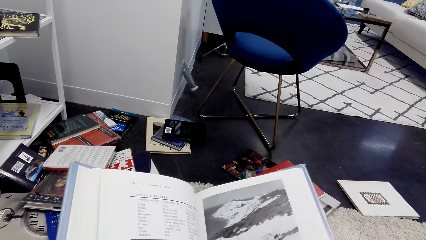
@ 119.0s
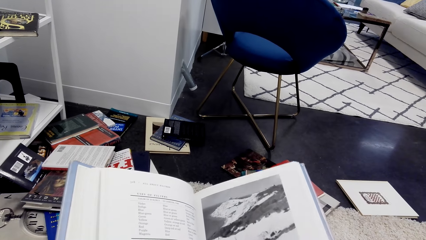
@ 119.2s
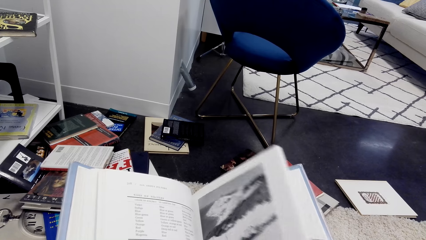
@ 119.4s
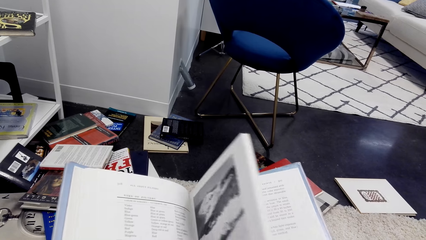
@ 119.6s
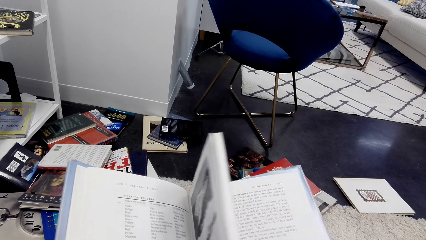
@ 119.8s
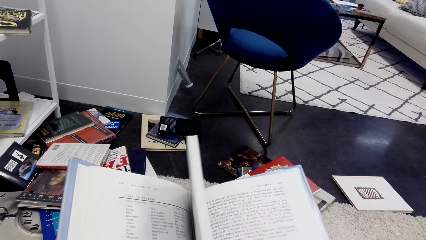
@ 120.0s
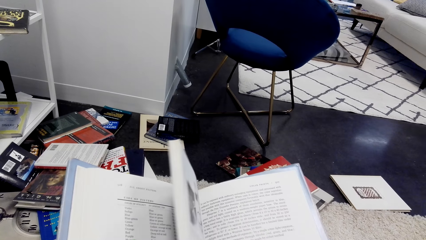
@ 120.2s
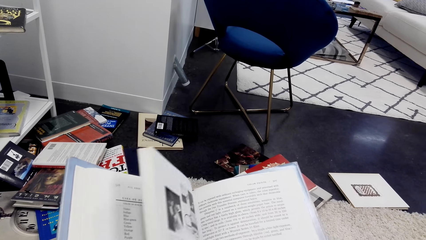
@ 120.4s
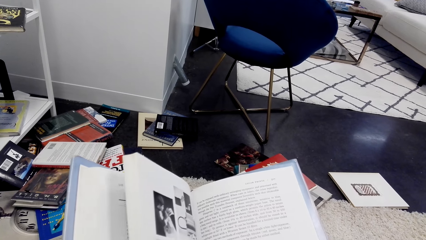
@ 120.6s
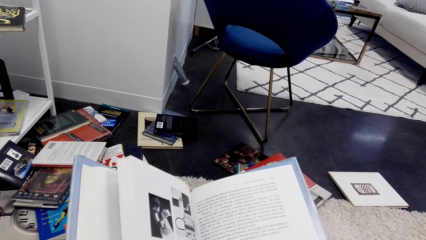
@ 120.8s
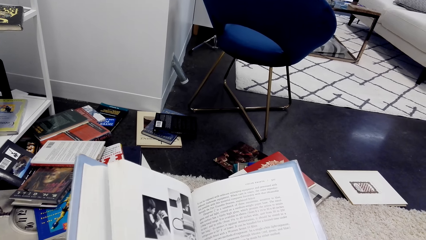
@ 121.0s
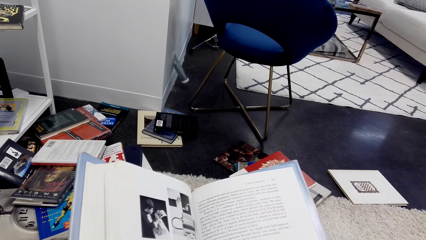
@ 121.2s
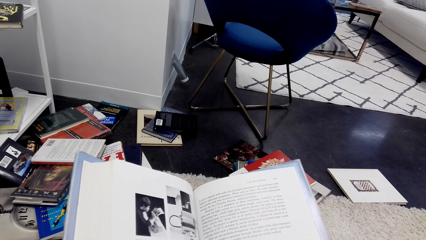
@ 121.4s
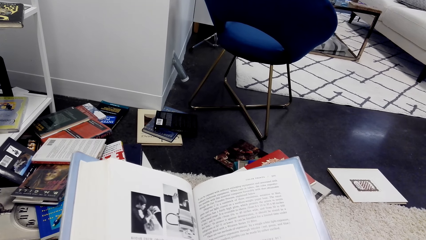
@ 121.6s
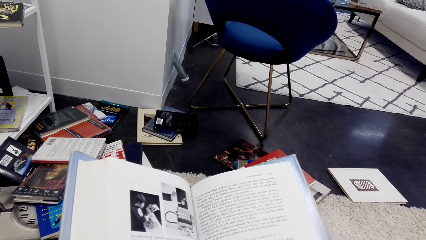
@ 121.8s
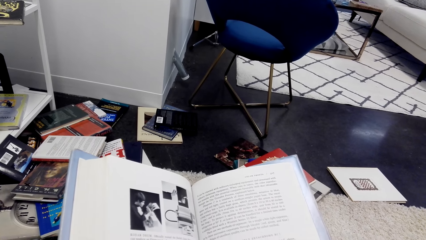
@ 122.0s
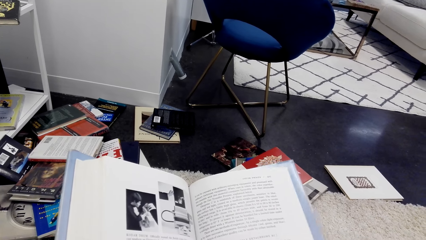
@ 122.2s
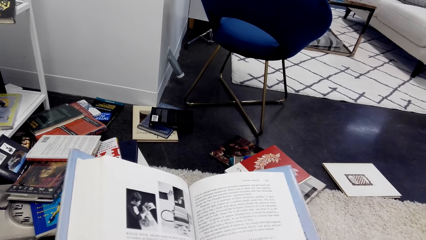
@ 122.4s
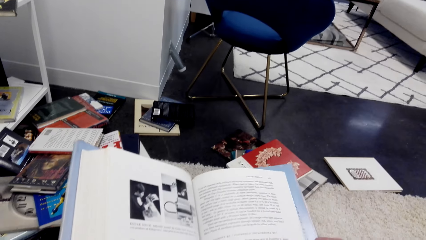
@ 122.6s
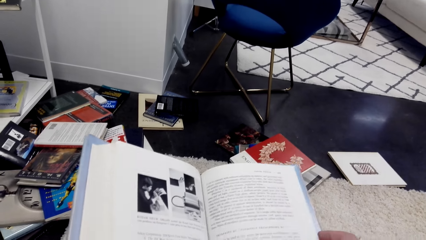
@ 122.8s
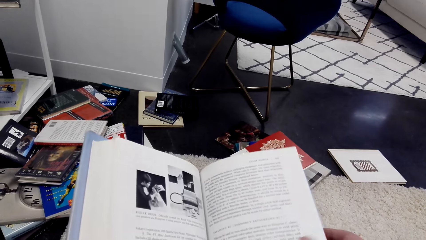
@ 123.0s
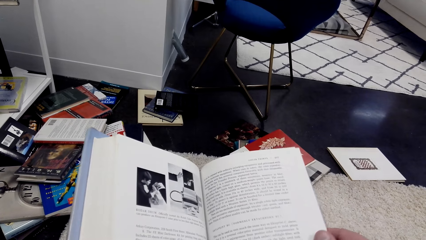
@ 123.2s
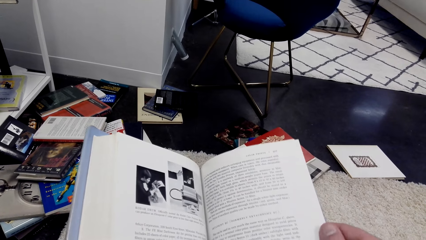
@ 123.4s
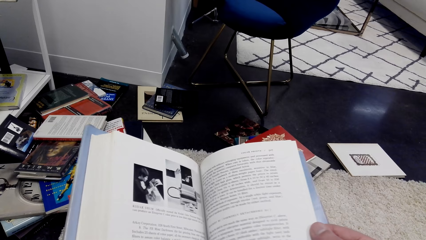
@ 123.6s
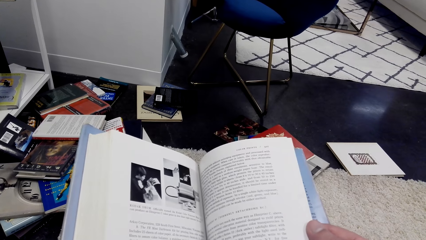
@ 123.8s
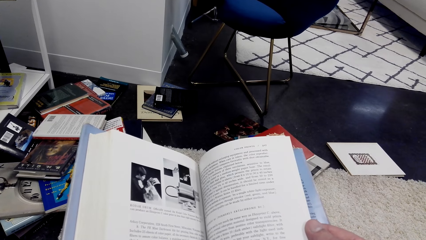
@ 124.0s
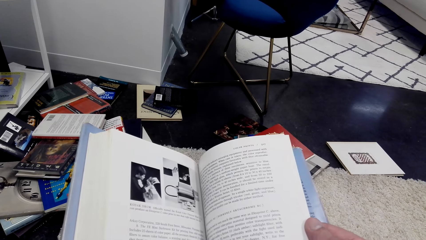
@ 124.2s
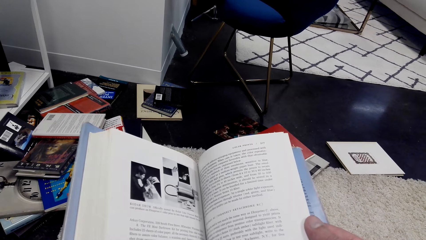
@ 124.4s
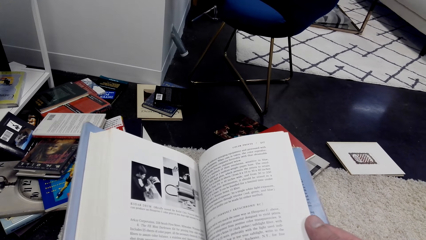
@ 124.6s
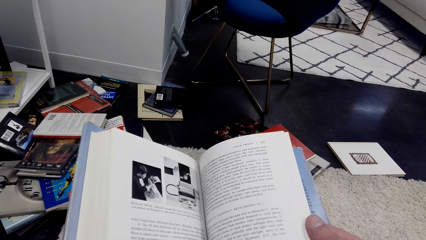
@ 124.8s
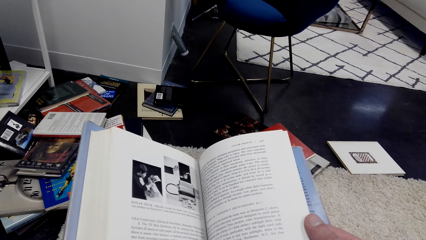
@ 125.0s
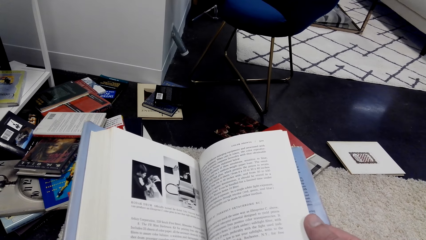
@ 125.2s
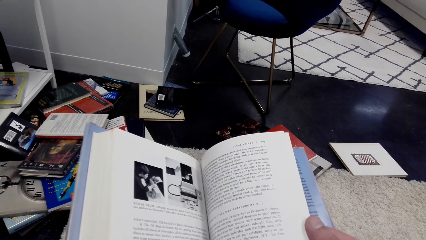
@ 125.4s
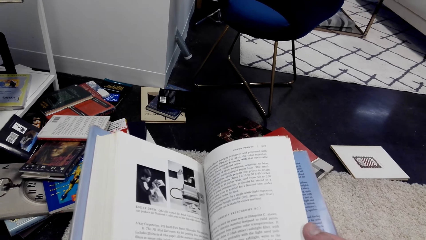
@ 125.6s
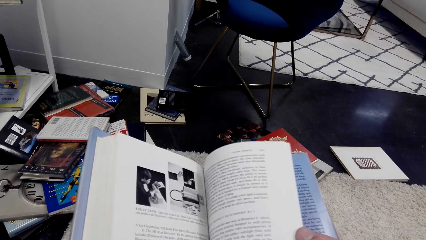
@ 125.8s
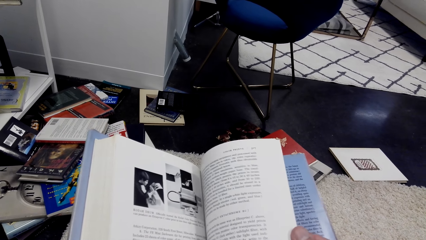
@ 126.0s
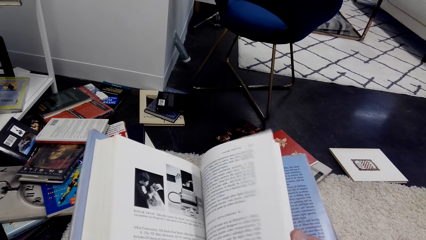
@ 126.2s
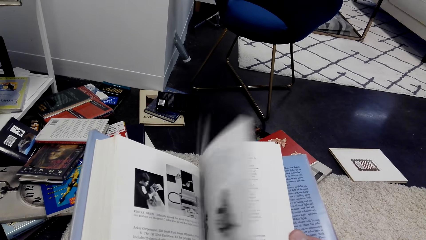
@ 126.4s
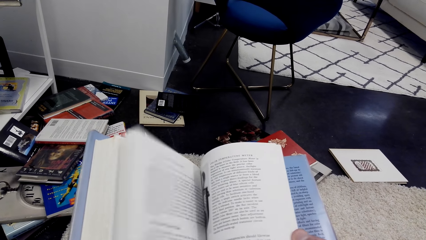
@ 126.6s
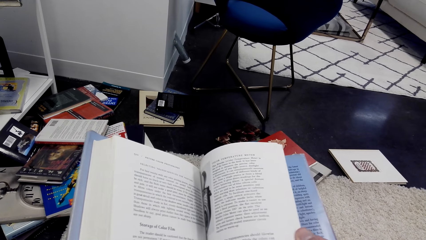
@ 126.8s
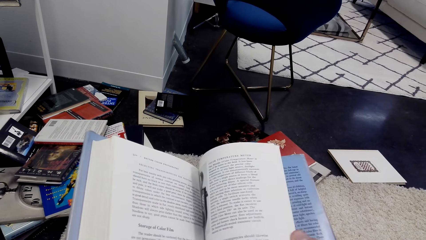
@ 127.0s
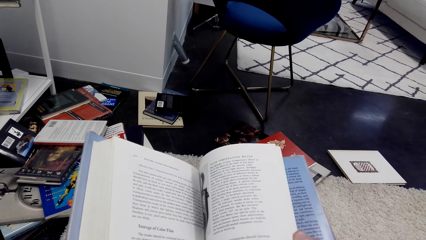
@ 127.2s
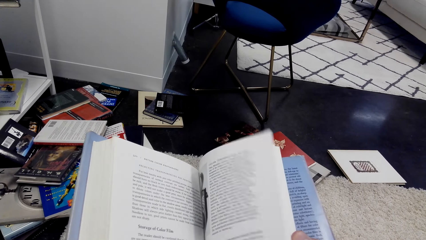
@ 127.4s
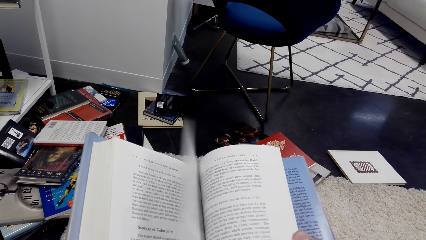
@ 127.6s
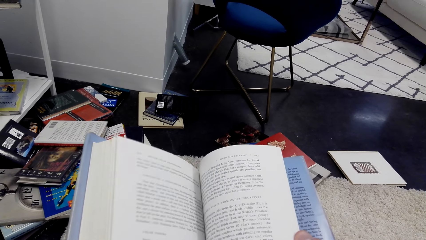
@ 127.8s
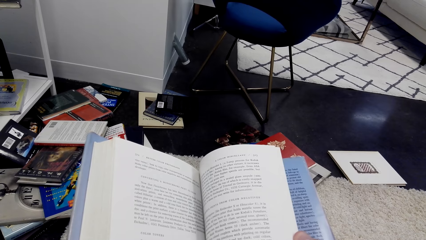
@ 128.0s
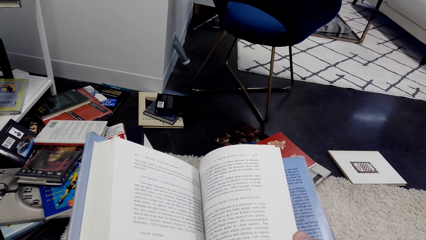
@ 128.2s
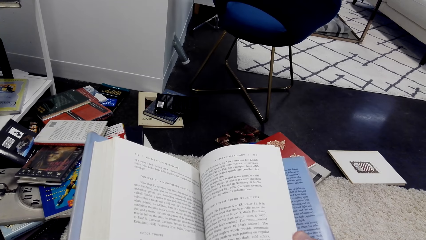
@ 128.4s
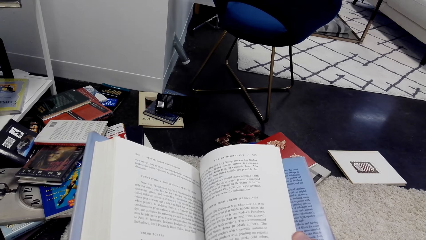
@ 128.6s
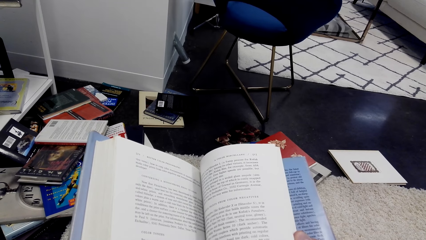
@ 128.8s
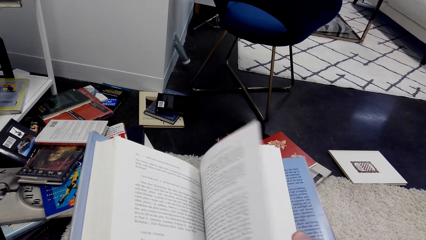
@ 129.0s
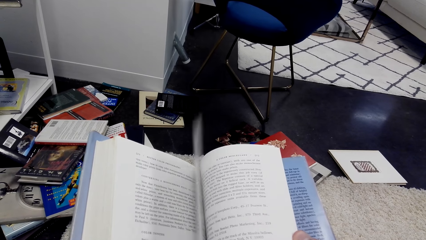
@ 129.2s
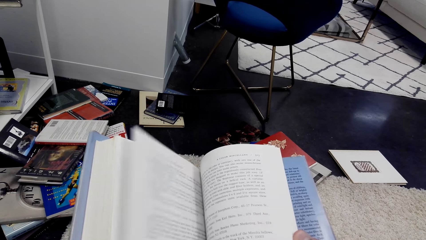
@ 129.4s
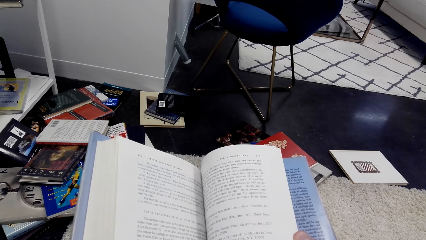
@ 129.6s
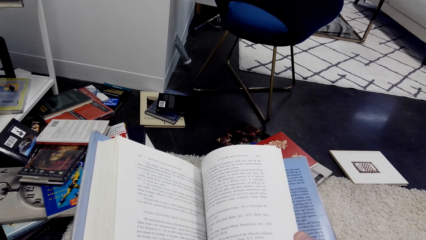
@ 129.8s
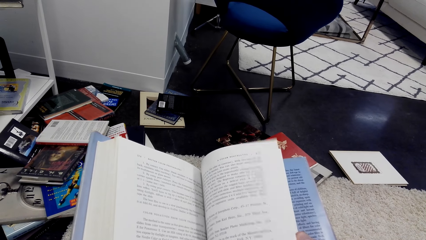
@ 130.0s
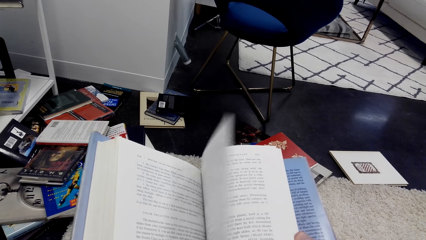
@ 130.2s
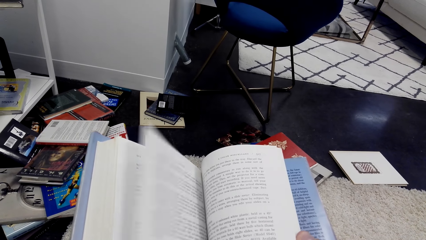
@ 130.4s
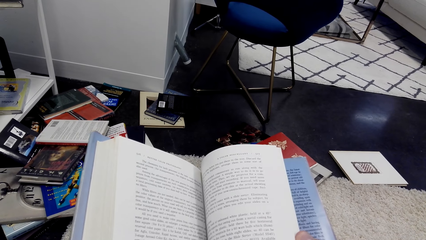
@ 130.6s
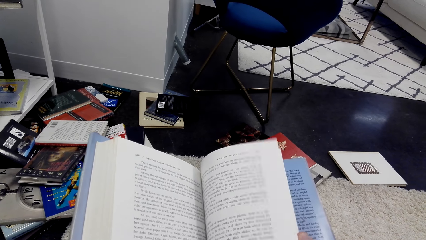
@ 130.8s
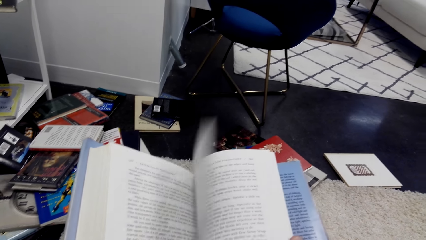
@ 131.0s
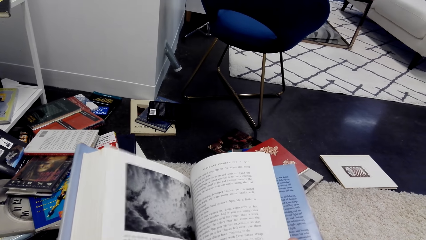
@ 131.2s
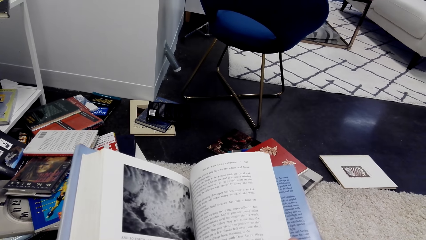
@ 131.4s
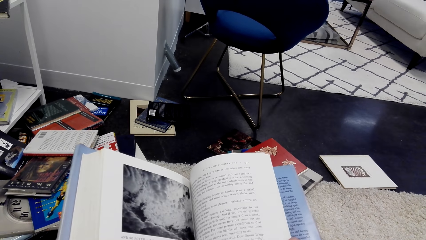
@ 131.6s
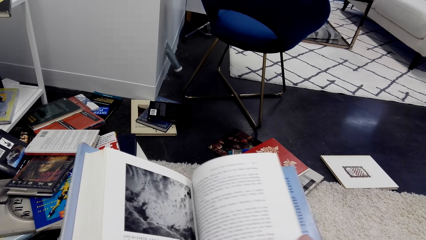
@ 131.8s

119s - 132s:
The camera wearer opens the page.

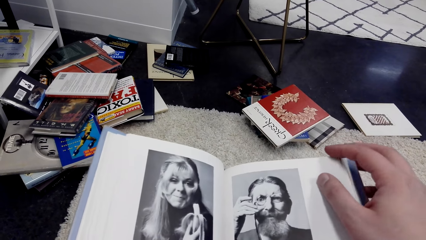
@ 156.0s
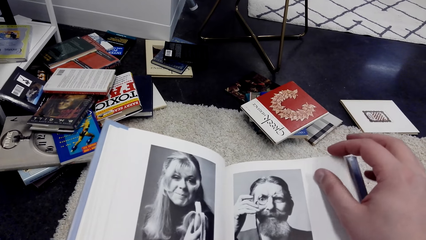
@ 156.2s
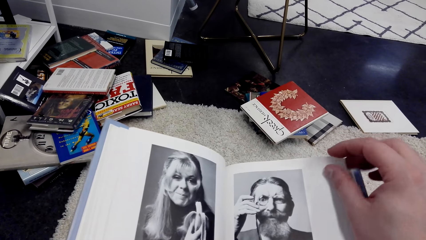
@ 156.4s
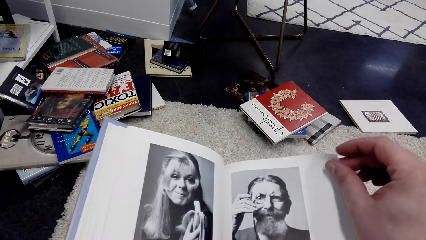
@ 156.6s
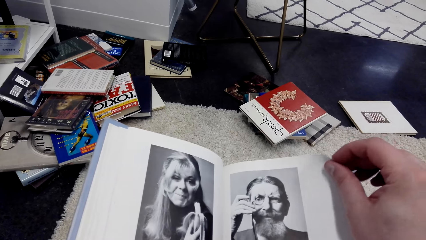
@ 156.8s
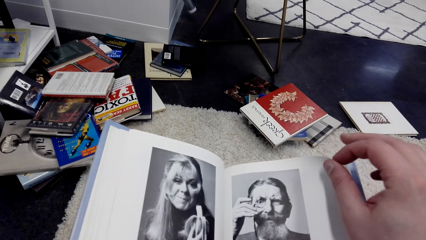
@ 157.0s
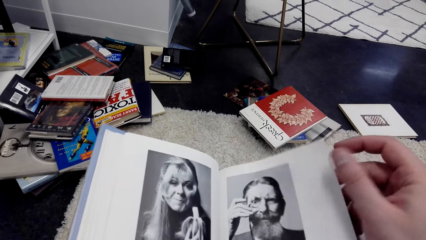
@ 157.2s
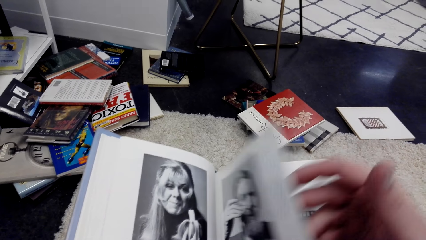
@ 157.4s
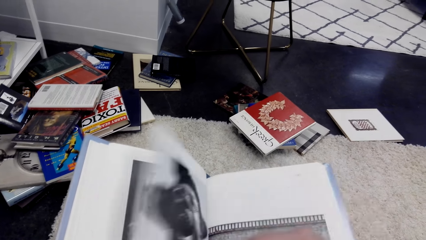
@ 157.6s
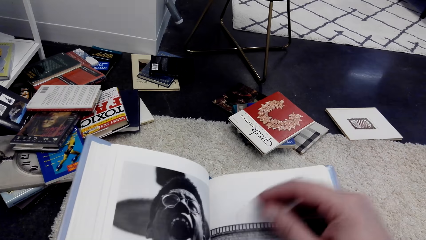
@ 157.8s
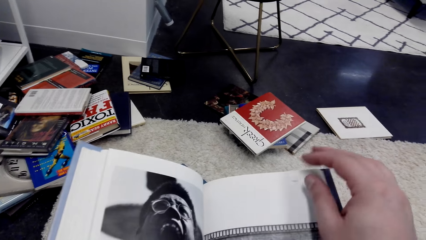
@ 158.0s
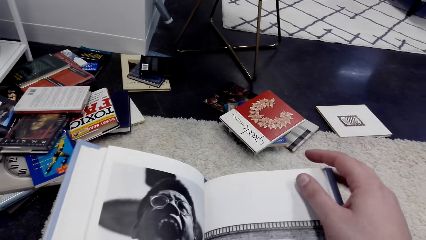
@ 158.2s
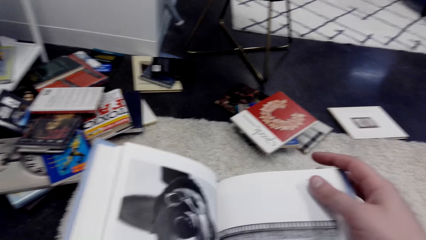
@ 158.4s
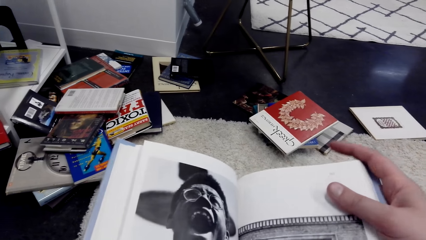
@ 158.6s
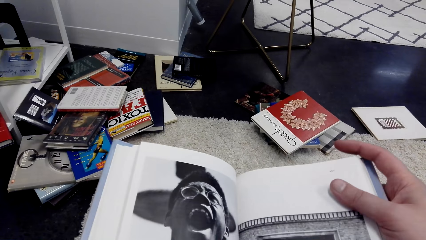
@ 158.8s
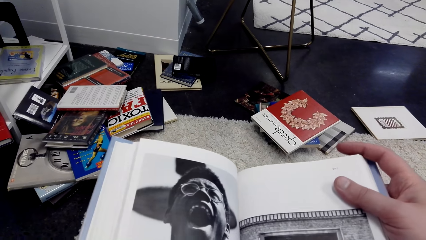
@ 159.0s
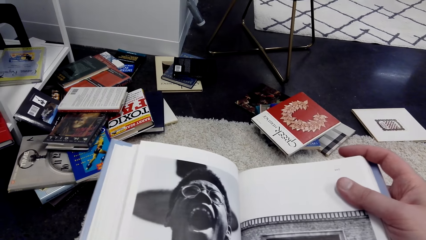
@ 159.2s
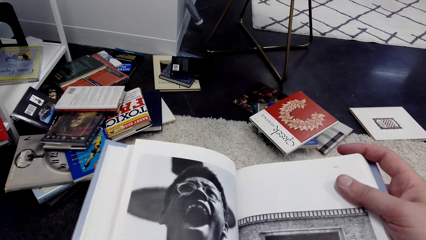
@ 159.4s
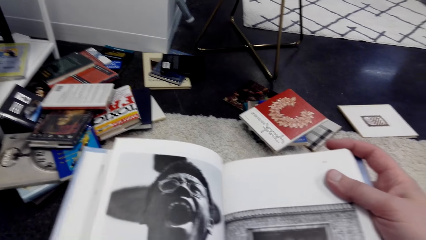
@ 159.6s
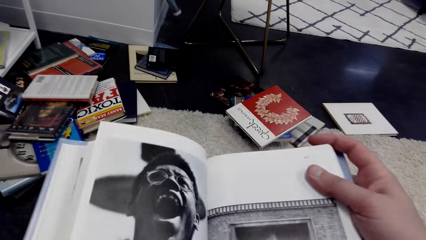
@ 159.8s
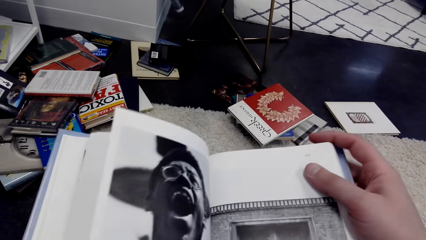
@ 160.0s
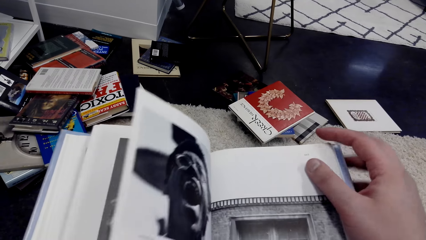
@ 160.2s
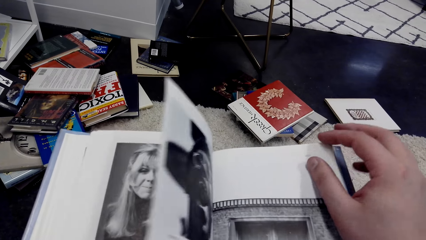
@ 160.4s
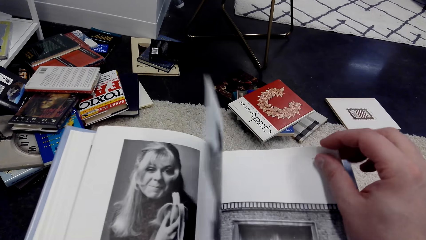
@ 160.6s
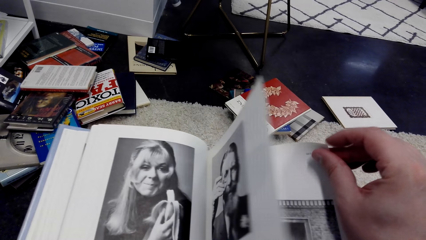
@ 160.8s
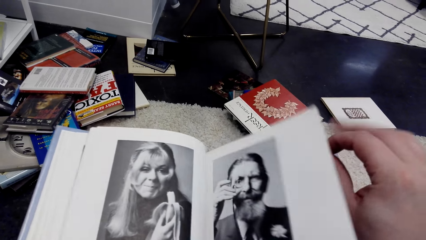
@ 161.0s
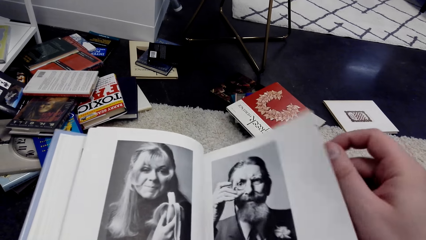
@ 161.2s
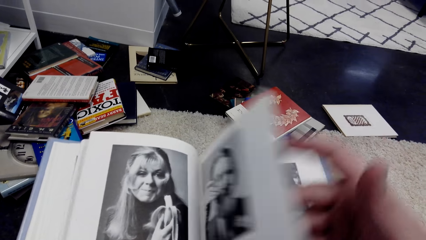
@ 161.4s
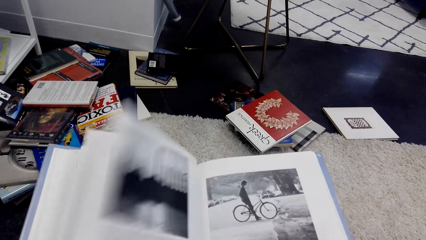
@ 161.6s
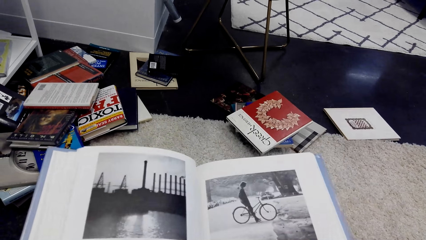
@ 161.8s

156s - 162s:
The camera wearer opens the page.
